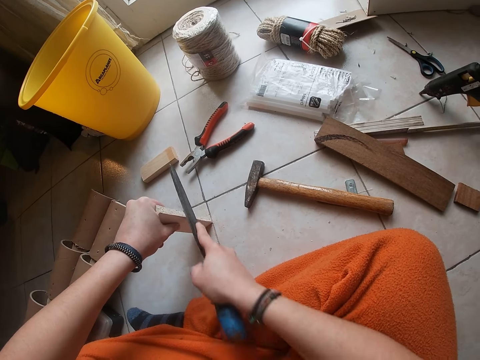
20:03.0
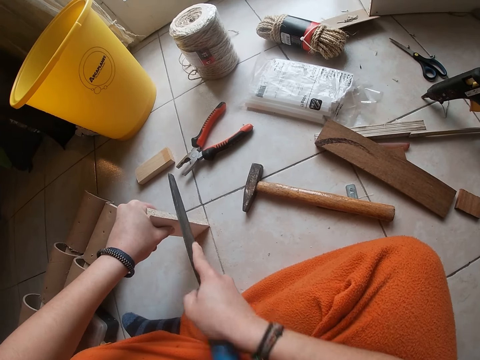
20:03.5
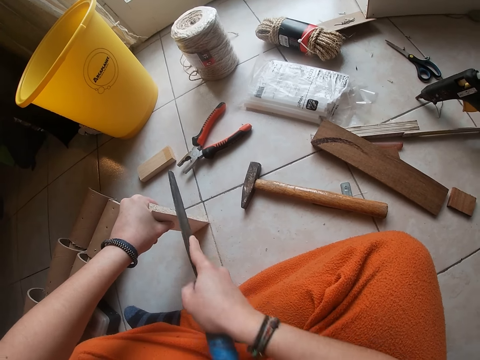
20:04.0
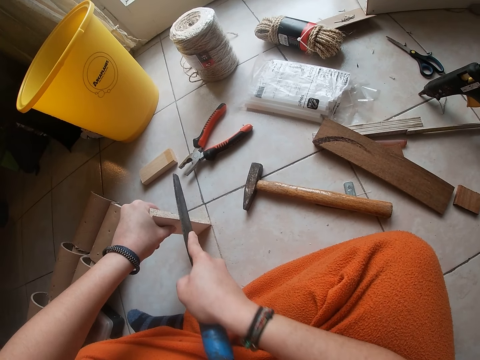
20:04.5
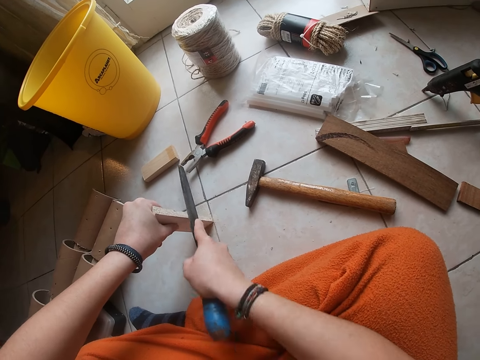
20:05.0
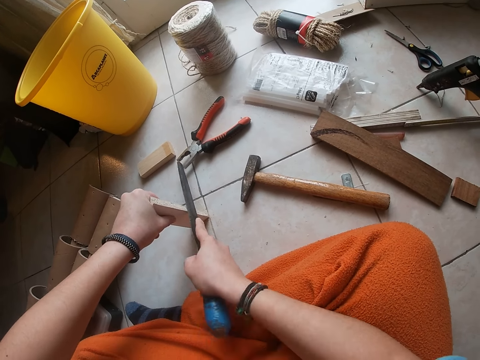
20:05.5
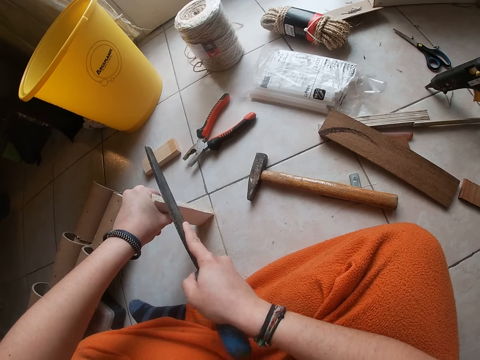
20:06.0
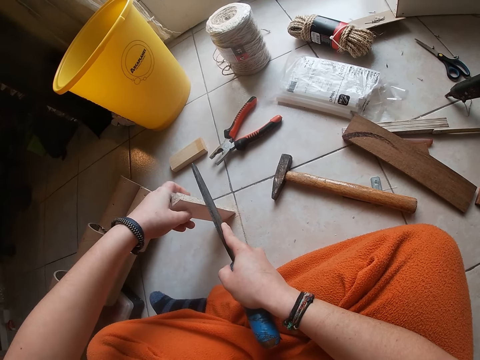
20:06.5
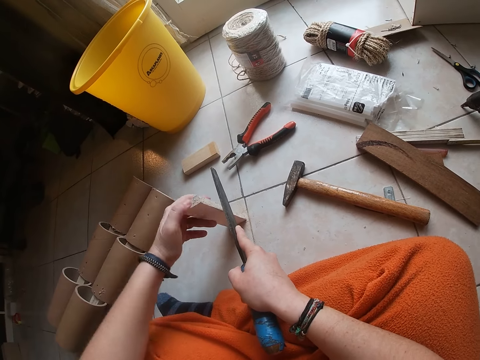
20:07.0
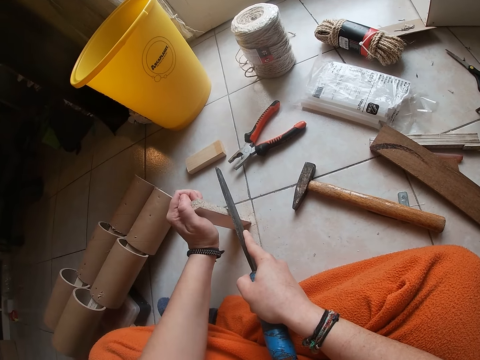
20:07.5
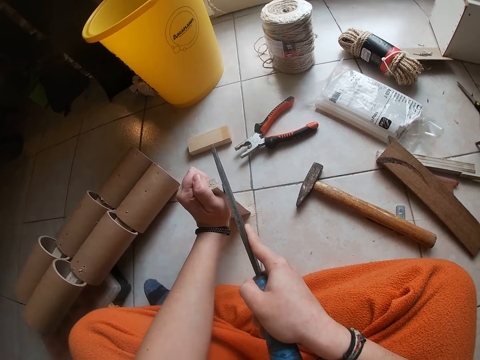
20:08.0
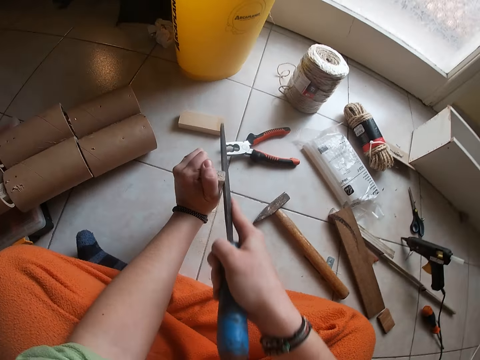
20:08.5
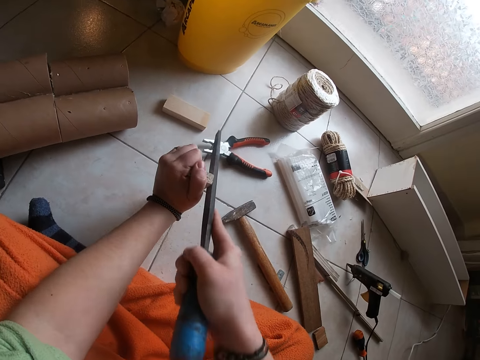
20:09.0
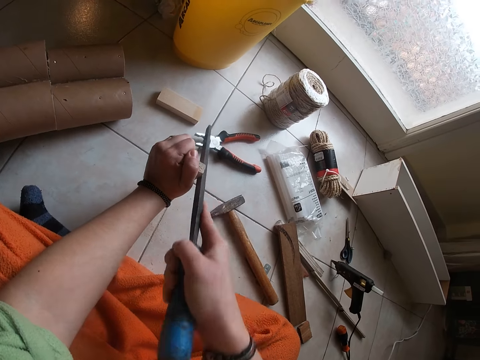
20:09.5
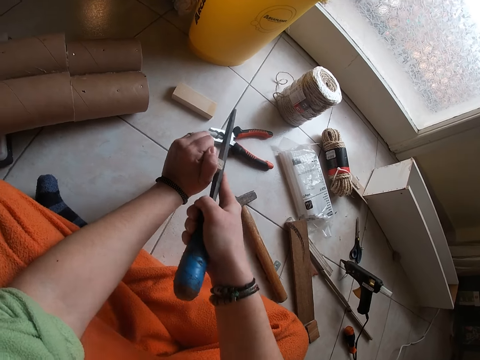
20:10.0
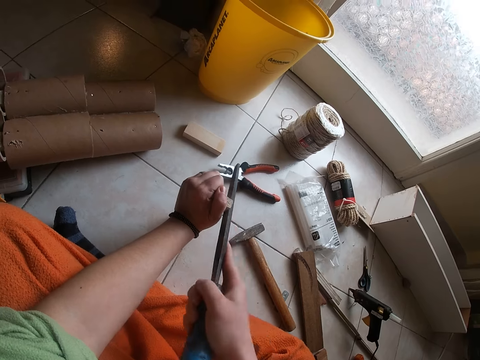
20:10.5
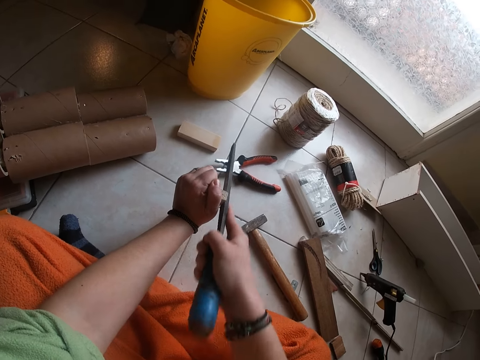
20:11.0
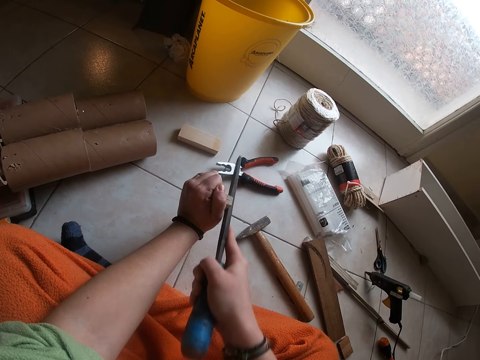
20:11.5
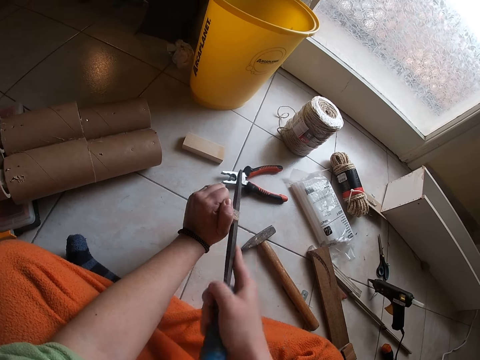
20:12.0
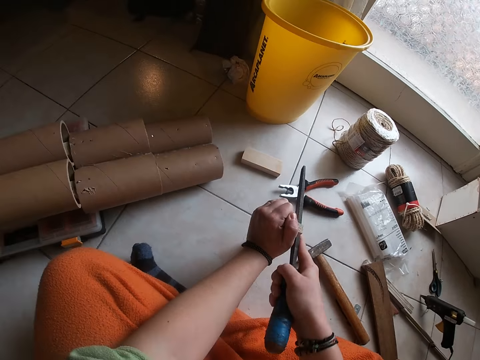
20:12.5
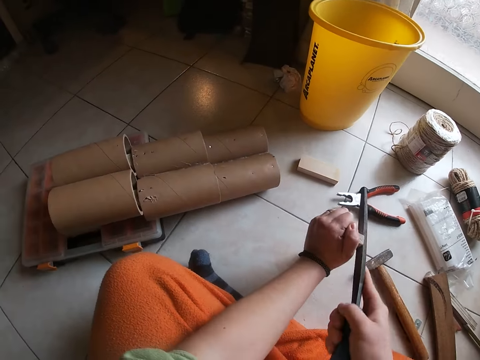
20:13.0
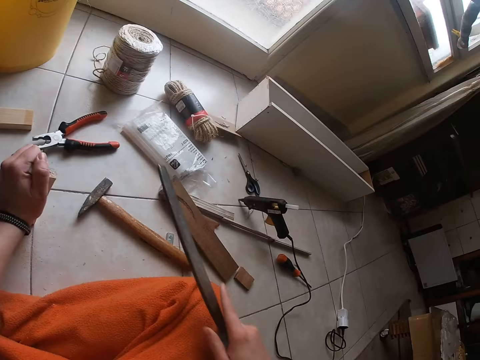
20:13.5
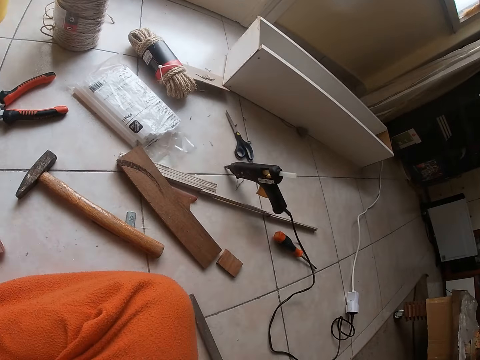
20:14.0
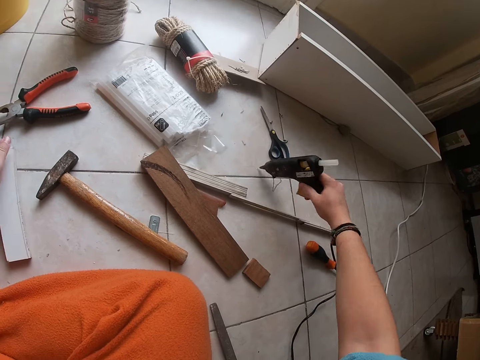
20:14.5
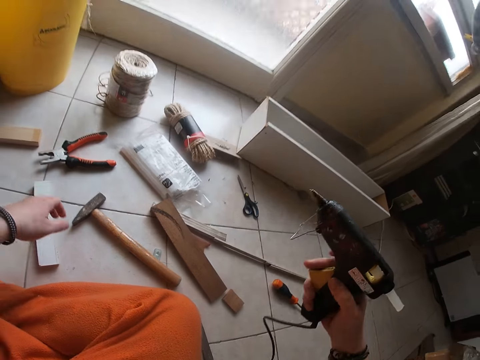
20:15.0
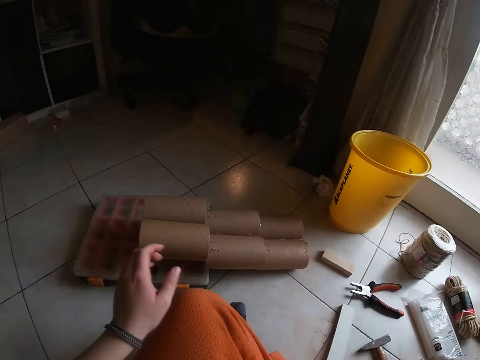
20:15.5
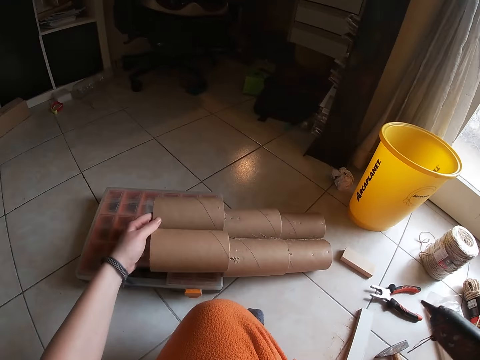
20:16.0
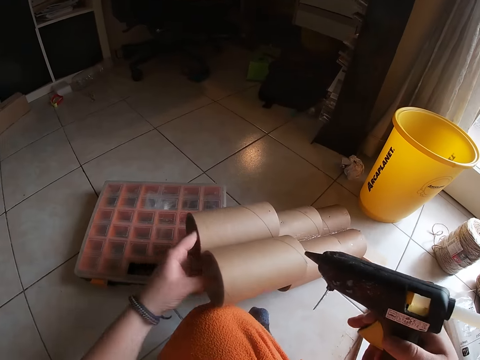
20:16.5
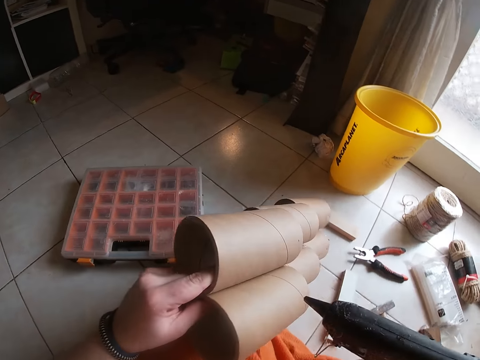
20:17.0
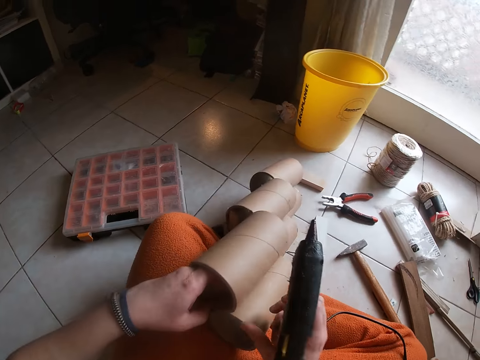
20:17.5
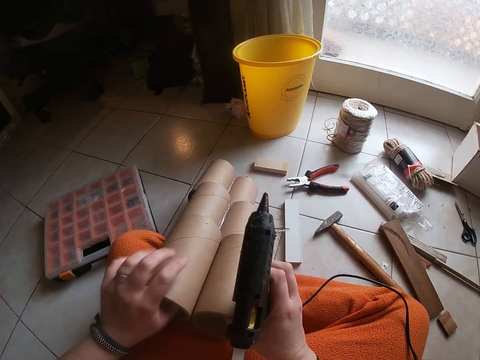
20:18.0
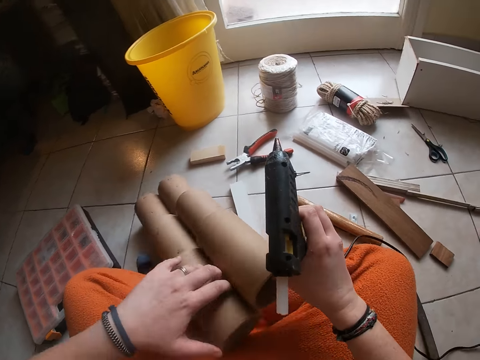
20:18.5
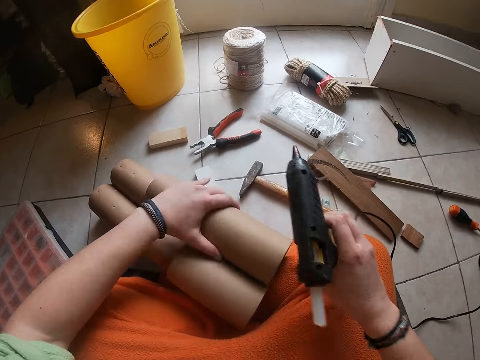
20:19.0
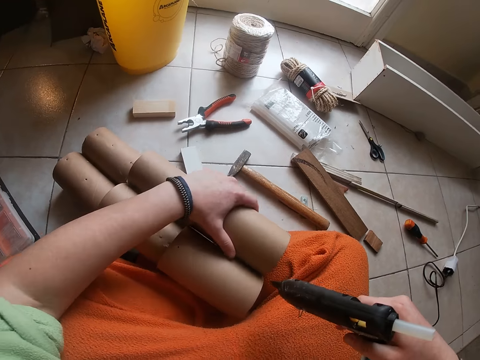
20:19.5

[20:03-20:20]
The camera wearer cuts the wood plank in her left hand with the knife in her right hand. She does it again. She drops the knife in her right hand on the floor. She drops the wood plank in her left hand on the floor. She picks up the glue gun from the floor with her right hand. She applies glue on the twine sisal rope. She picks up the three-step cardboard roll from the floor with her left hand.

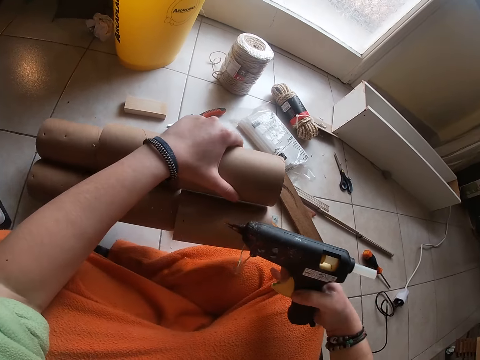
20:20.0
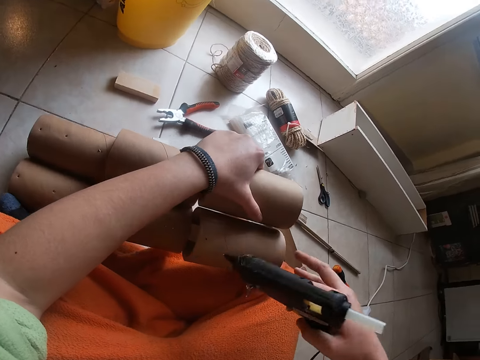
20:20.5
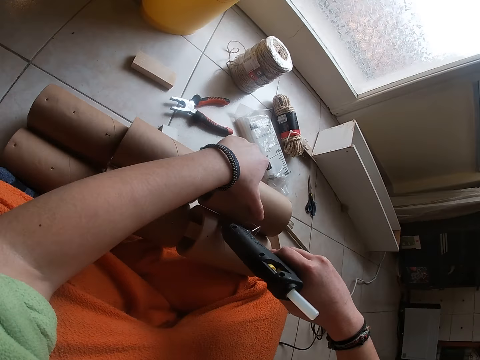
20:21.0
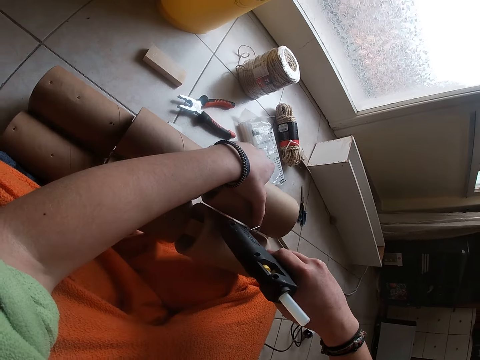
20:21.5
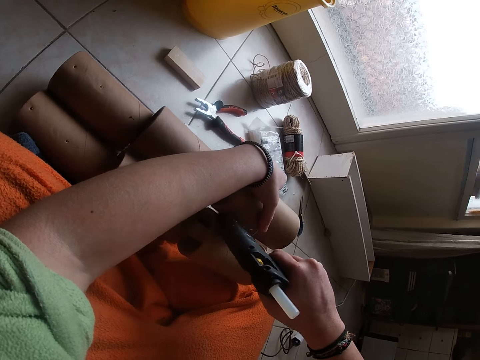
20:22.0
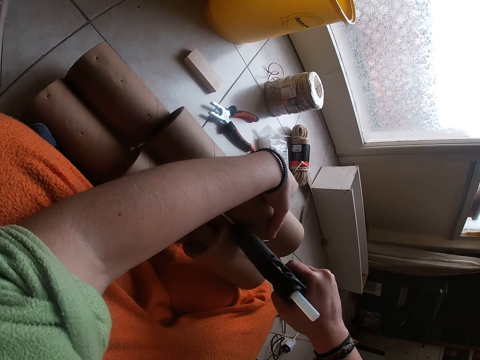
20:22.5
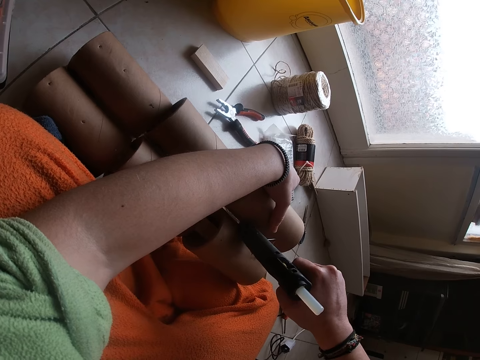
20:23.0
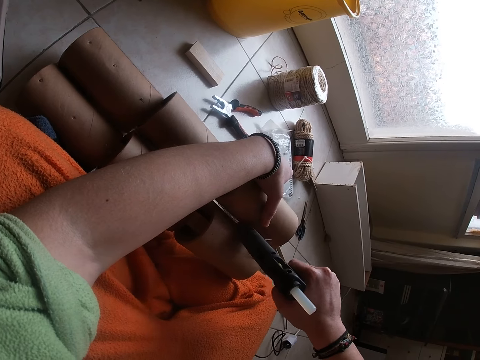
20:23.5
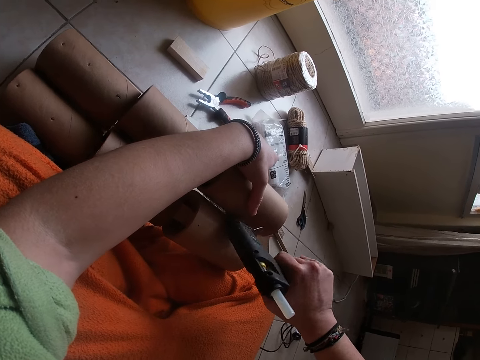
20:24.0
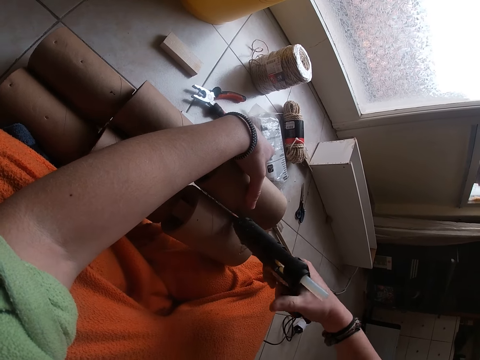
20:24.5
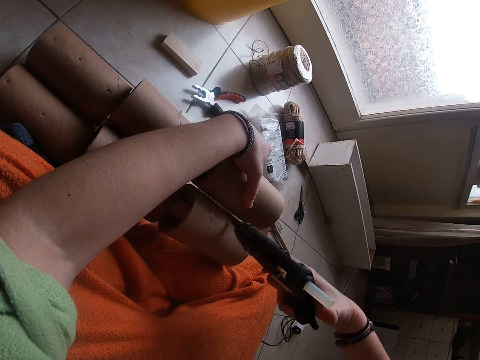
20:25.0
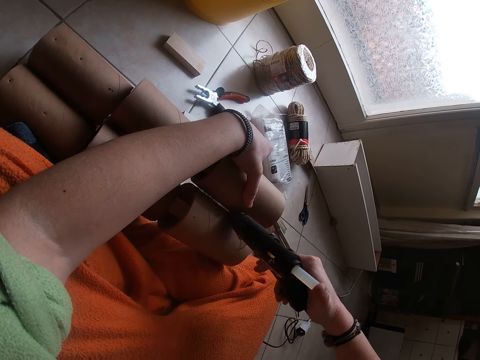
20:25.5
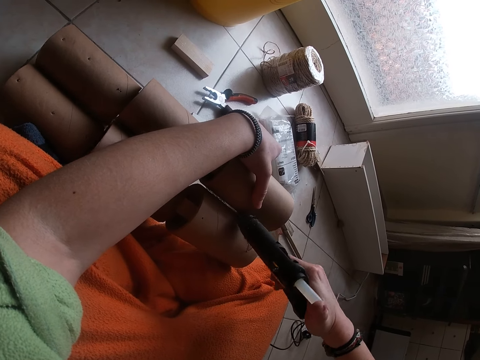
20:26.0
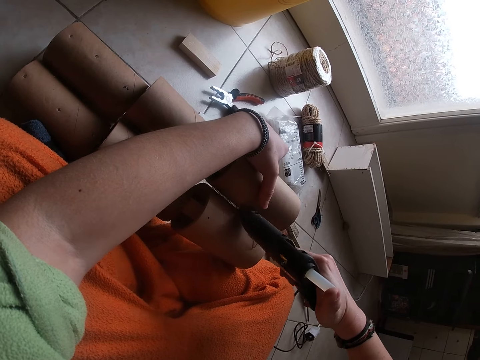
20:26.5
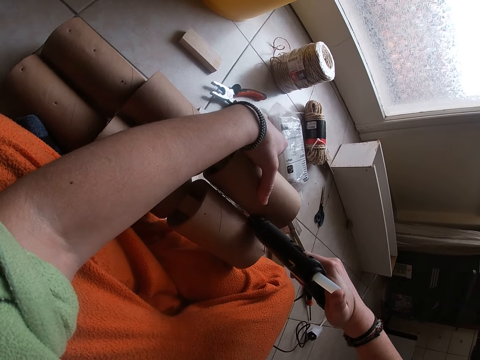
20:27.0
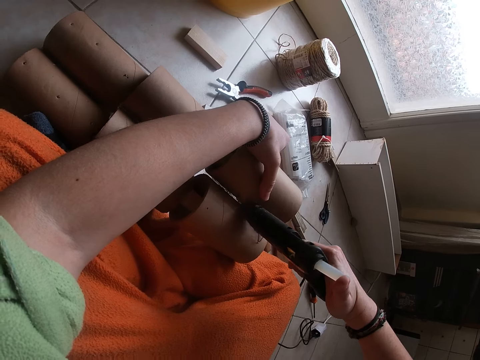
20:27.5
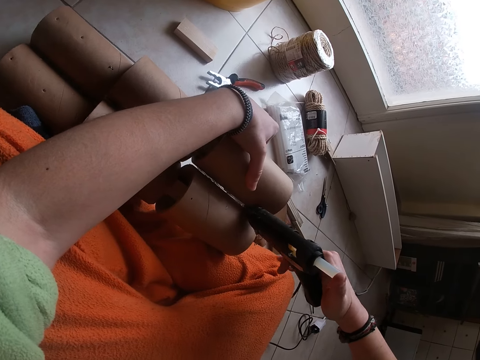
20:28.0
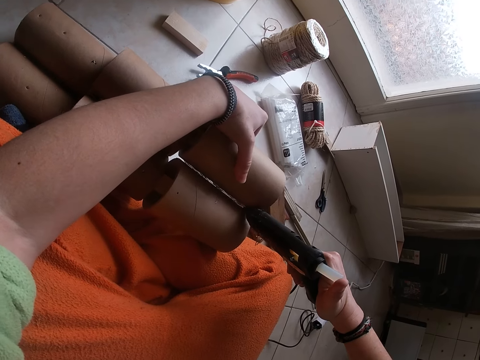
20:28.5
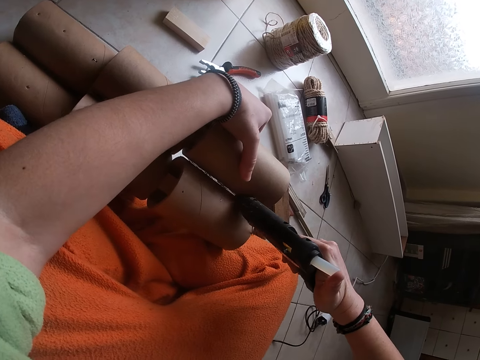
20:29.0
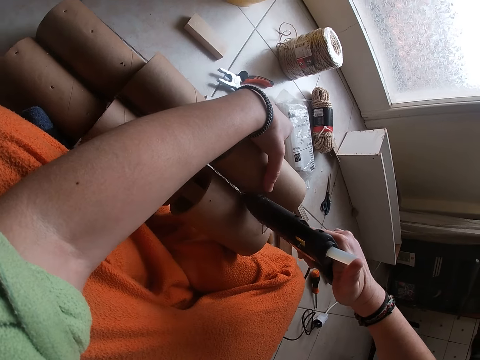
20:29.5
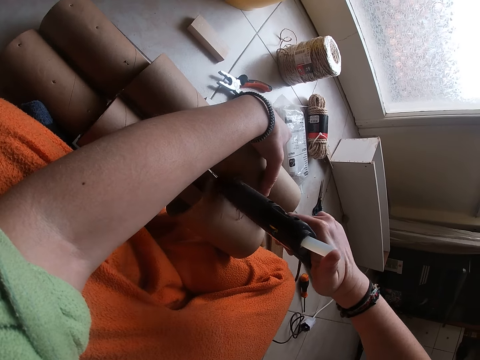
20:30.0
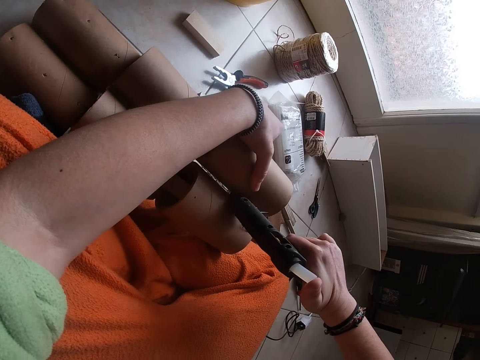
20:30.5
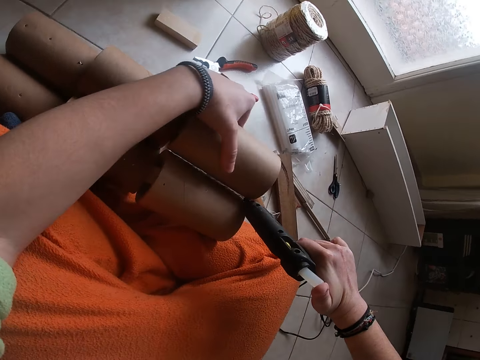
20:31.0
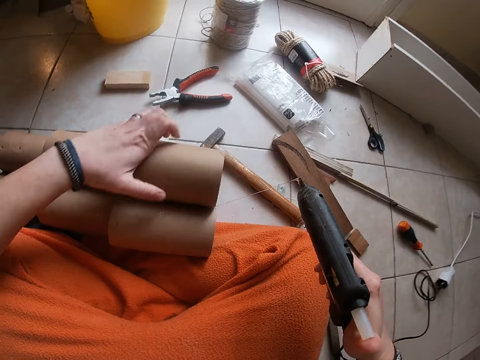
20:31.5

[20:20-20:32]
The camera wearer applies glue from the glue gun to the three-step cardboard roll in her right hand.
